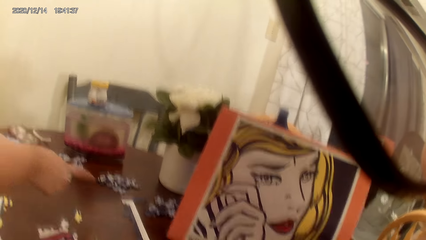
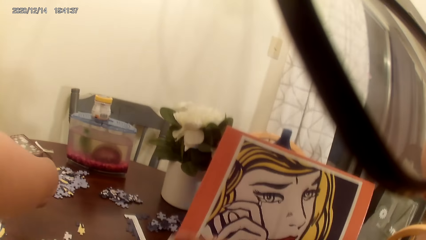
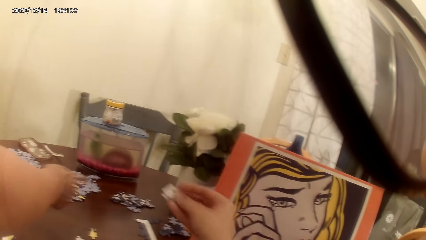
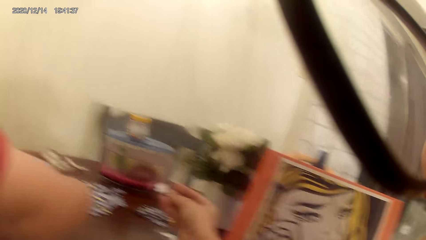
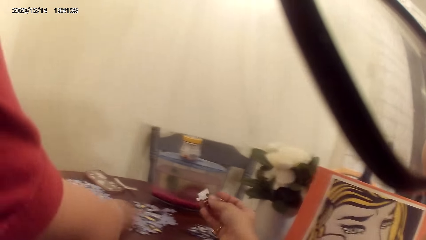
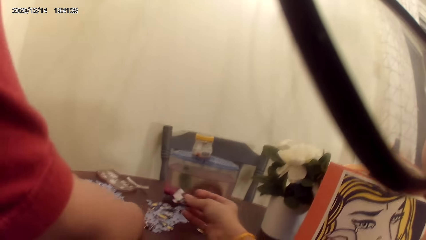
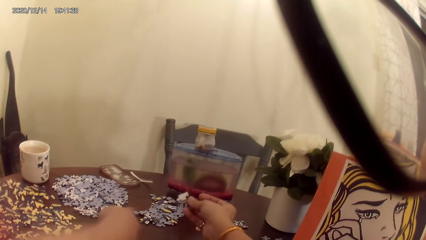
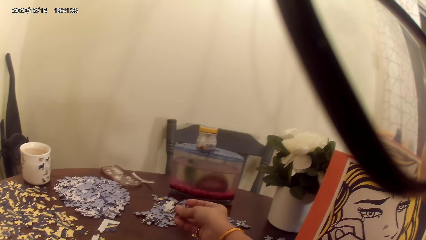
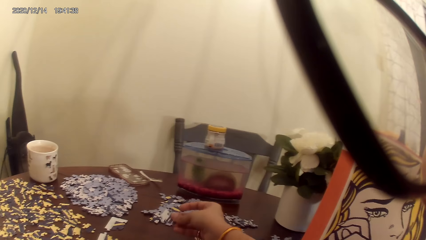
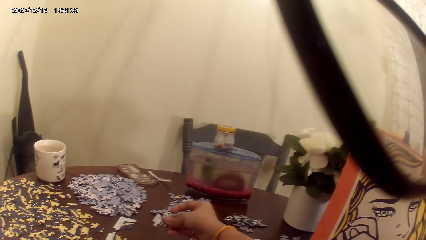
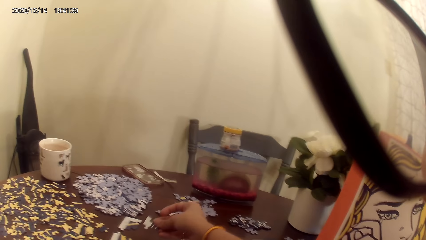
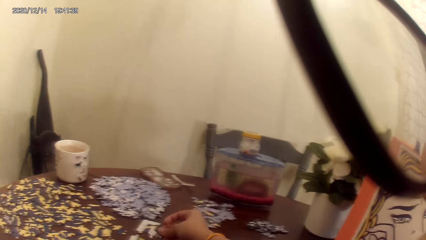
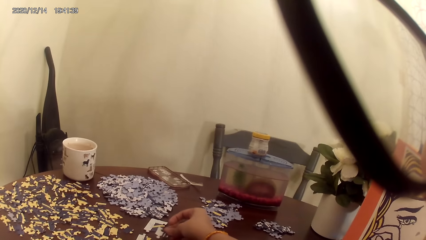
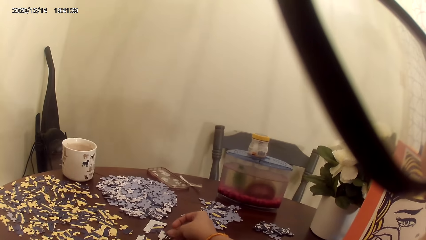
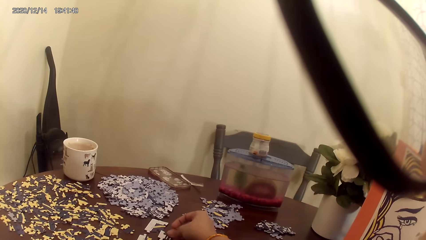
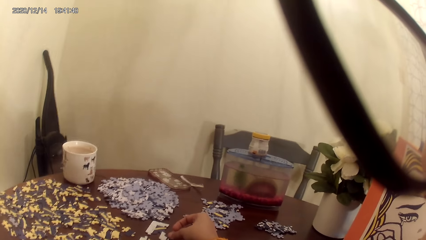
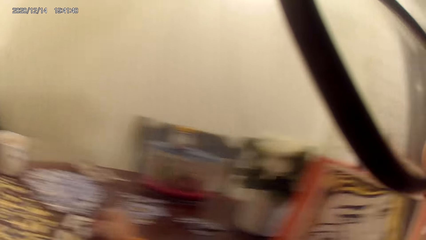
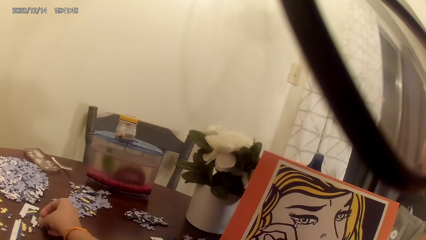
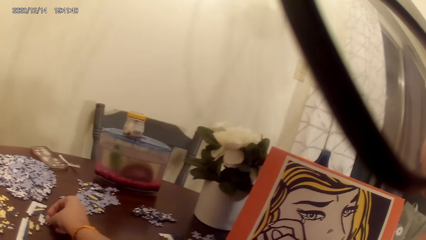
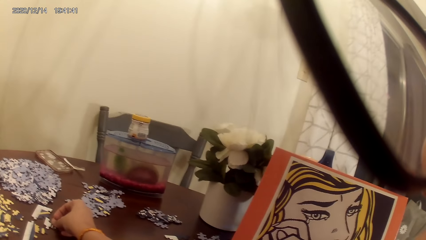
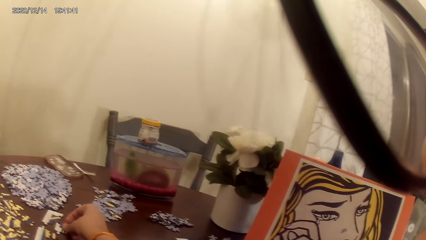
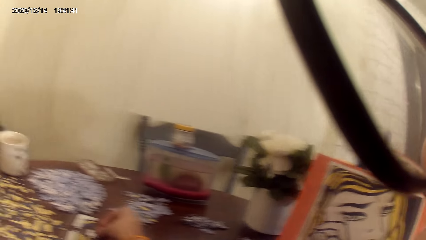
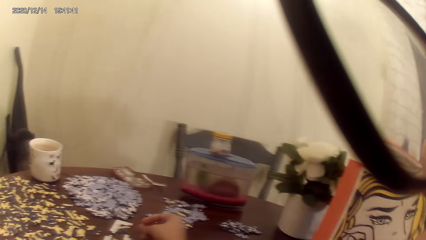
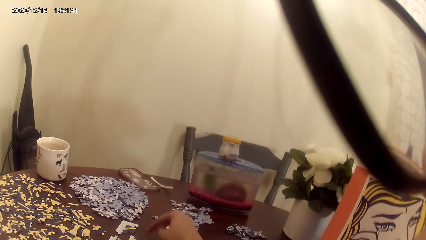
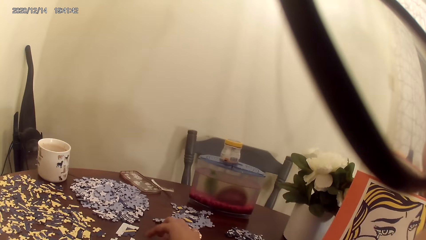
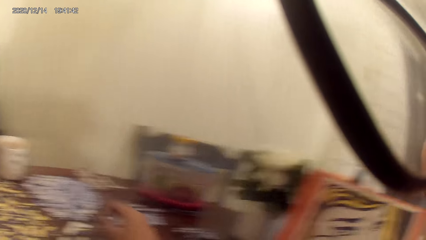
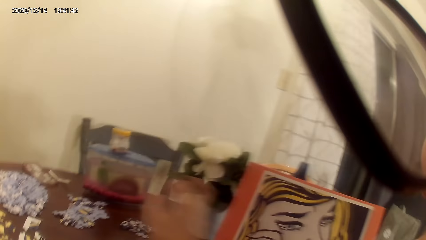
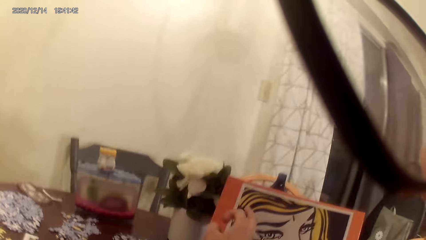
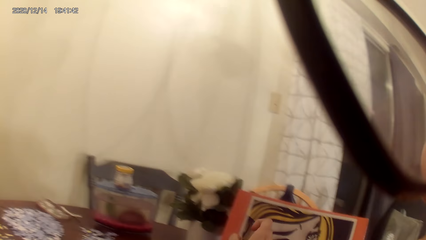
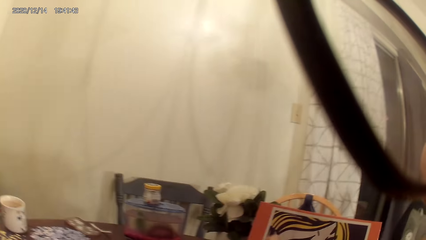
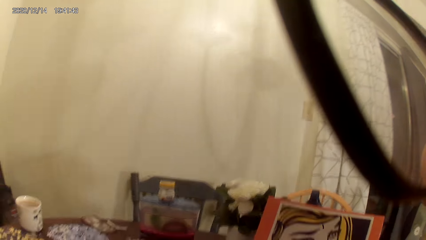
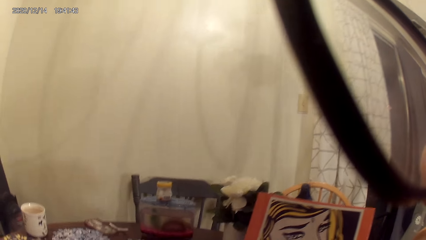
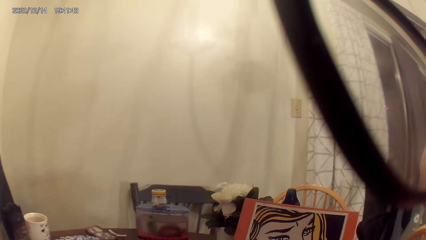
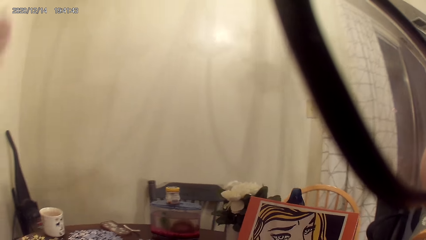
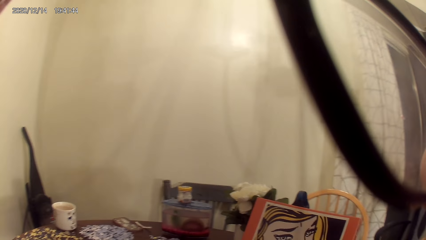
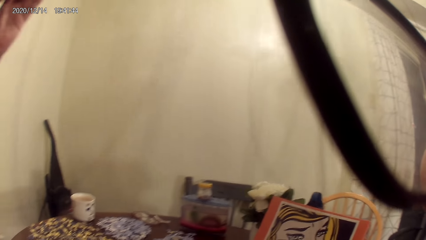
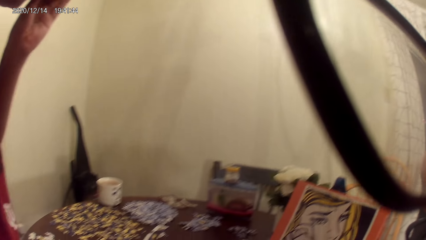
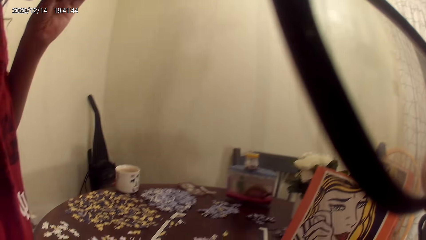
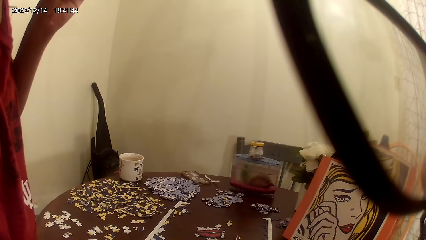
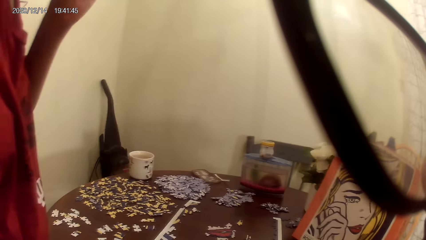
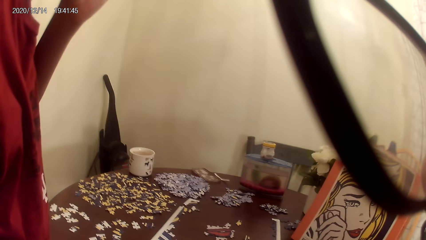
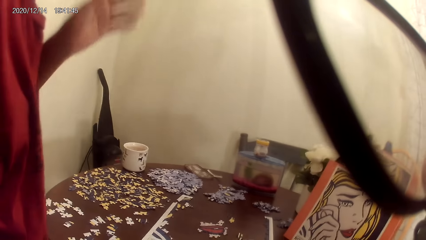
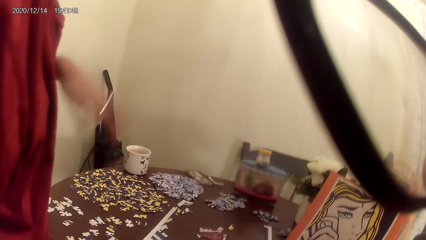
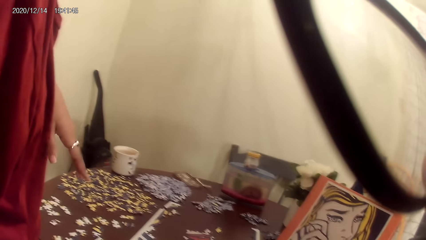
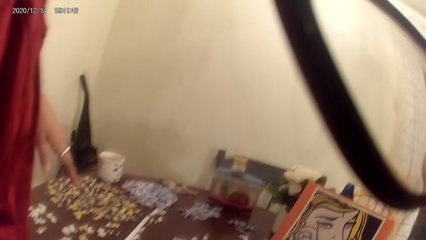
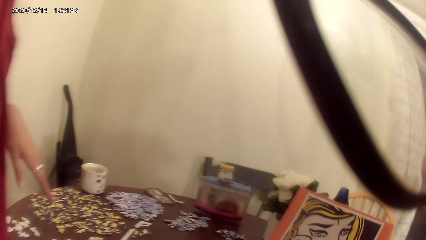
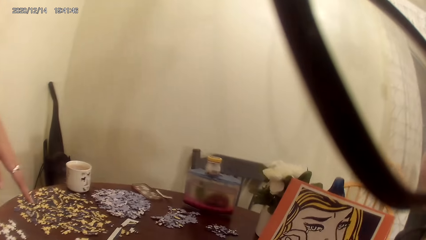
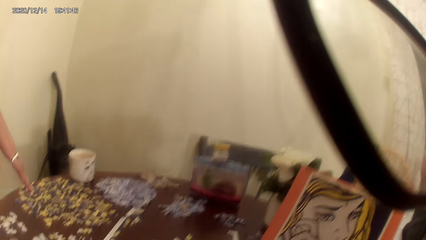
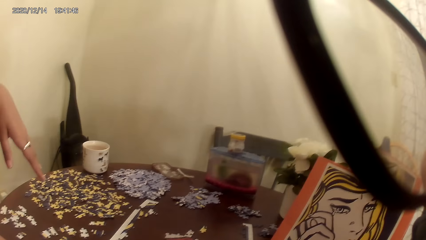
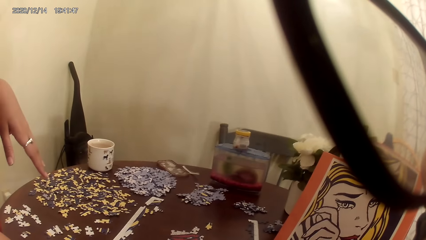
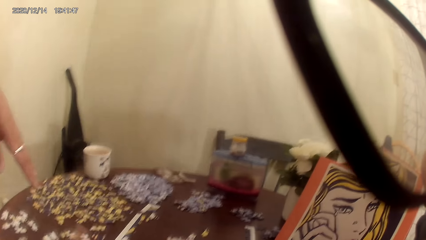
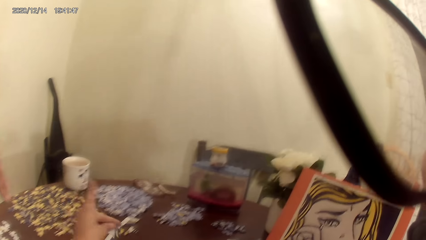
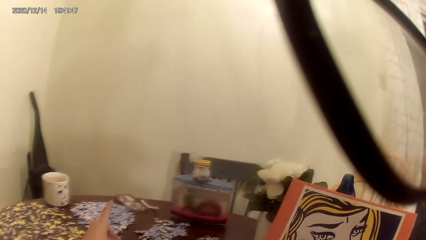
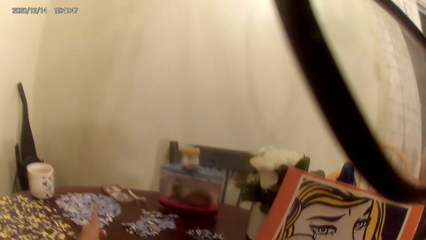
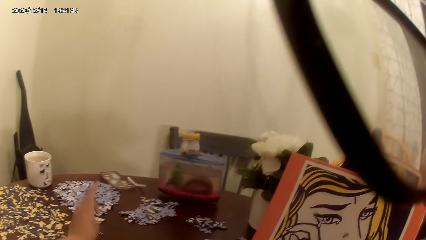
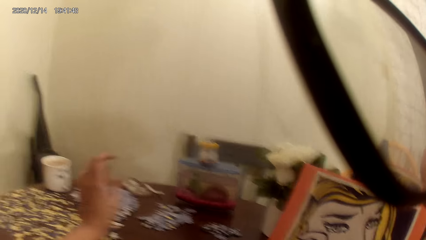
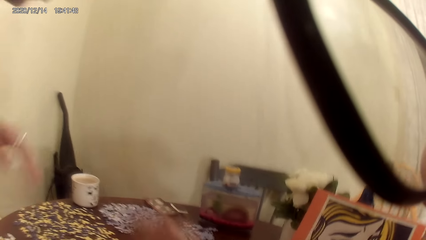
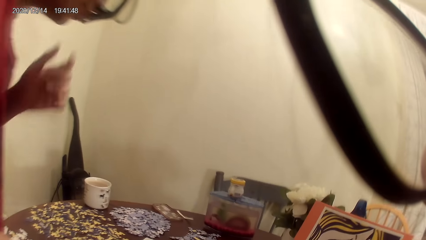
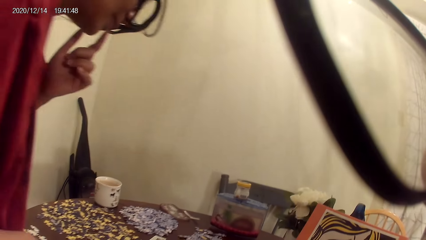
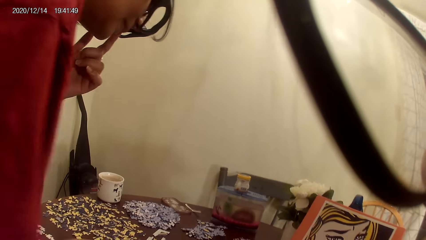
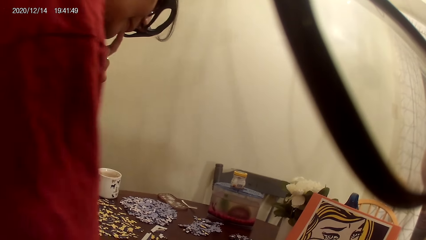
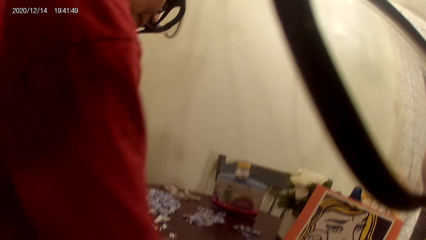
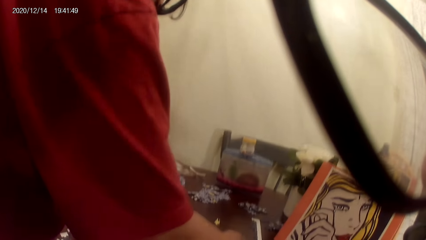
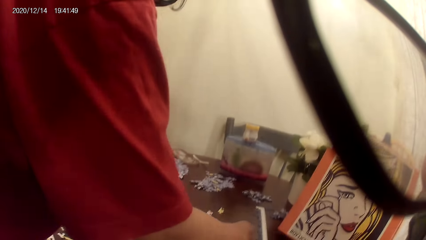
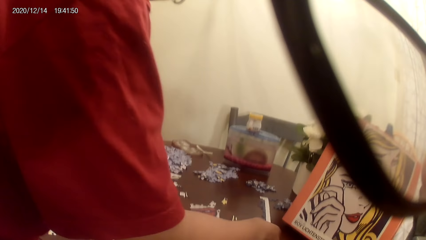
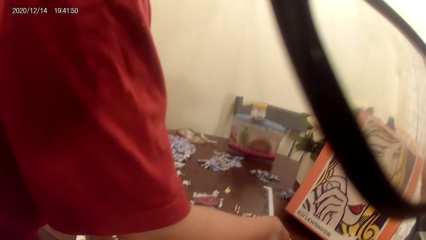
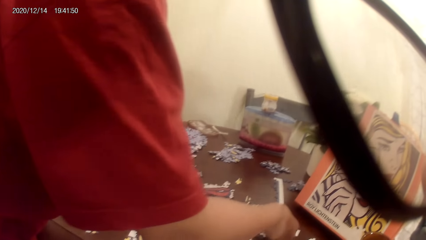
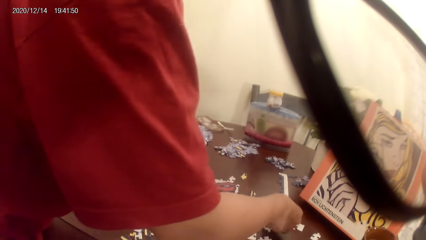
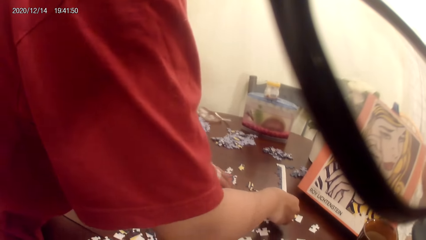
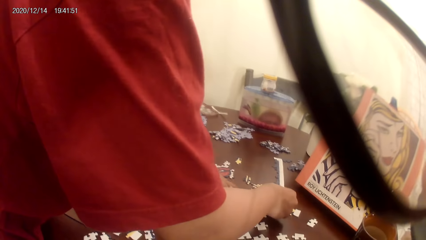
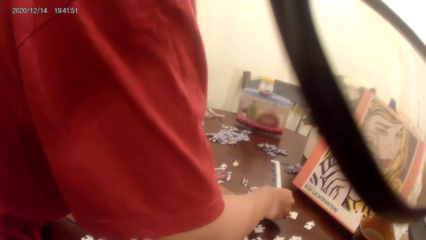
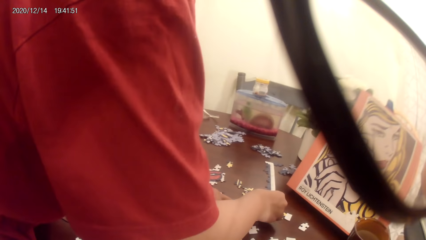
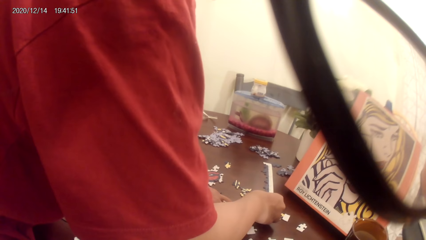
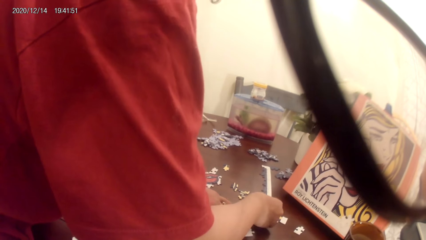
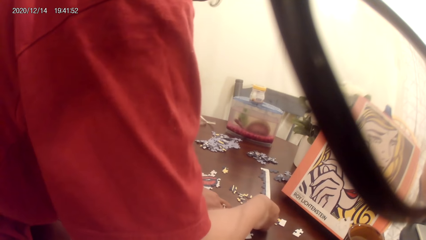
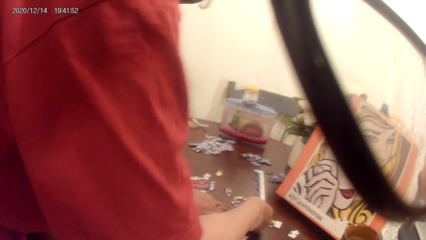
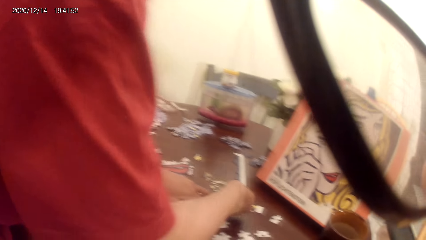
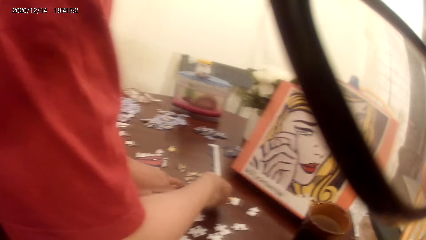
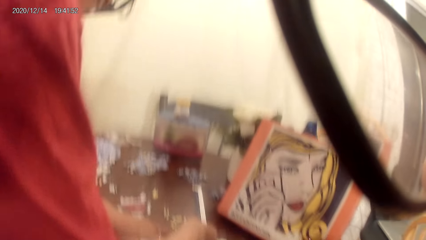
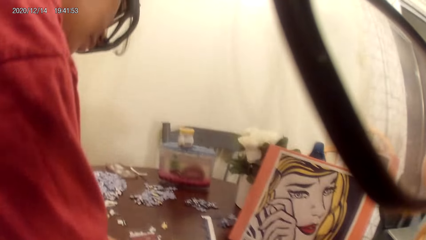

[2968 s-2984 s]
A woman points at the puzzles. The woman talks with the camera wearer and moves hands. The camera wearer plays the jigsaw puzzle. They put the puzzle down. They move hands. They talk with the woman. They talk with the woman again. The woman lowers the hand. The camera wearer points at the puzzles. They talk with the woman. The woman moves hands. The camera wearer moves hands. The woman touches the face. The woman plays the jigsaw puzzle and arranges the puzzle.
